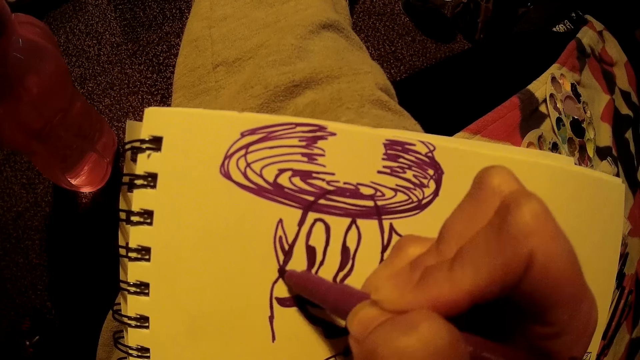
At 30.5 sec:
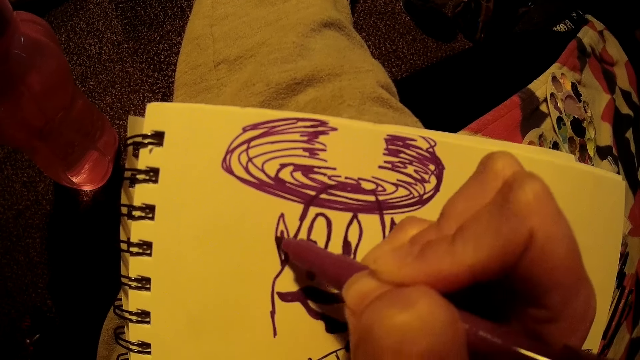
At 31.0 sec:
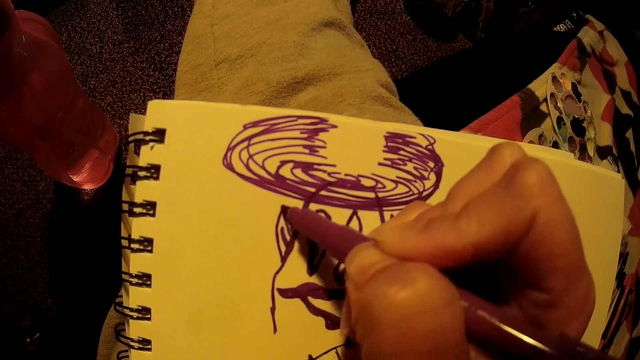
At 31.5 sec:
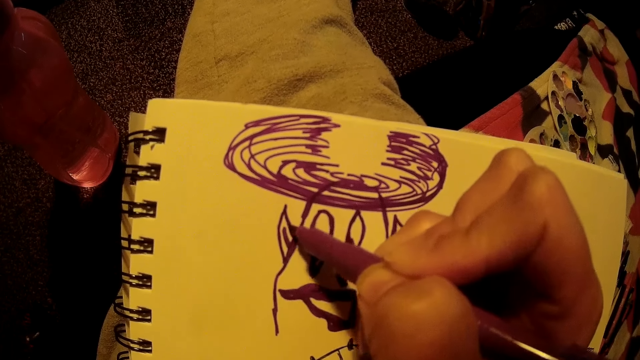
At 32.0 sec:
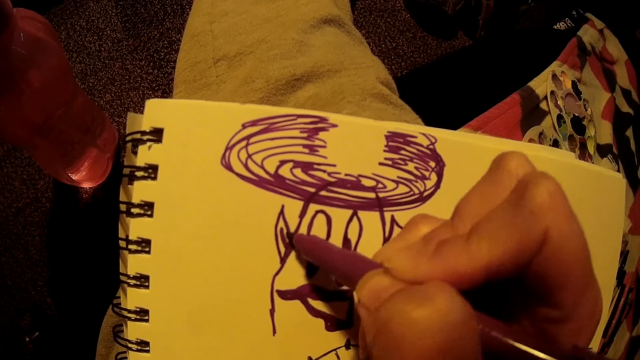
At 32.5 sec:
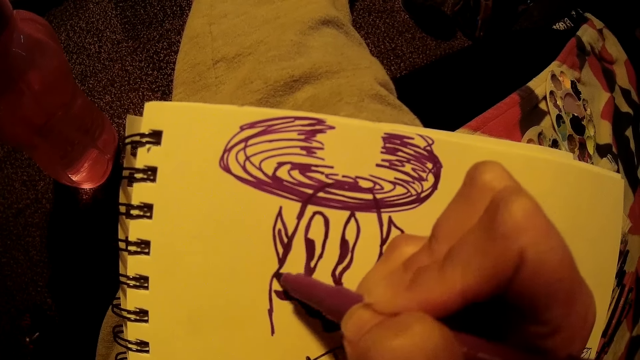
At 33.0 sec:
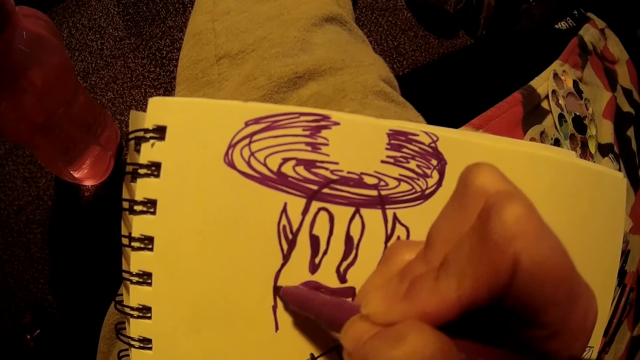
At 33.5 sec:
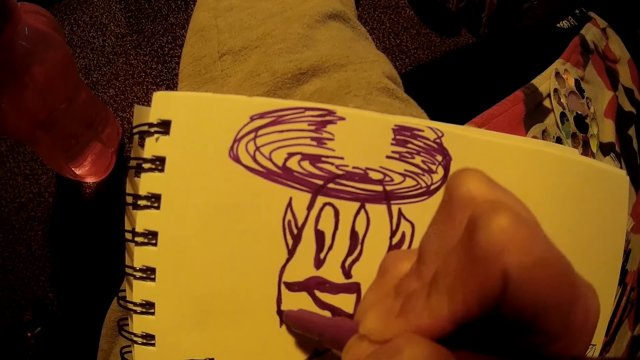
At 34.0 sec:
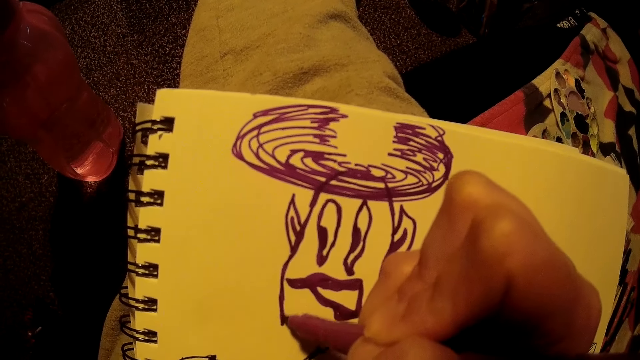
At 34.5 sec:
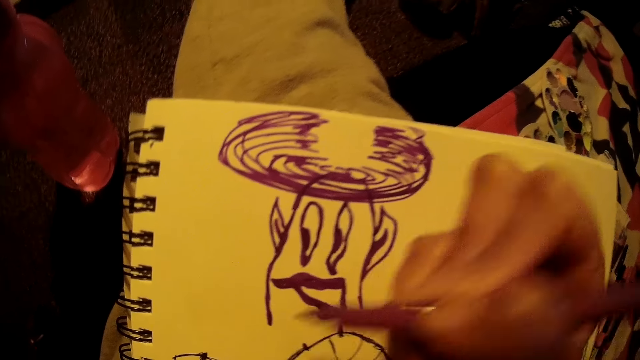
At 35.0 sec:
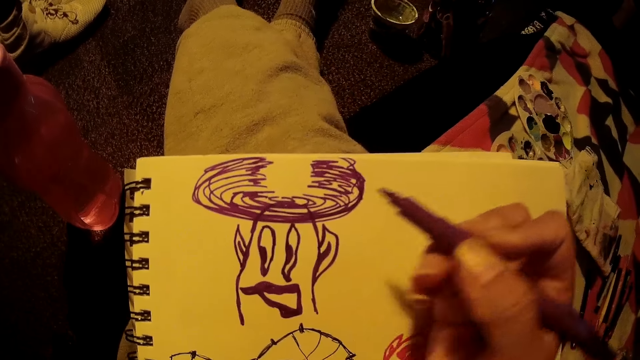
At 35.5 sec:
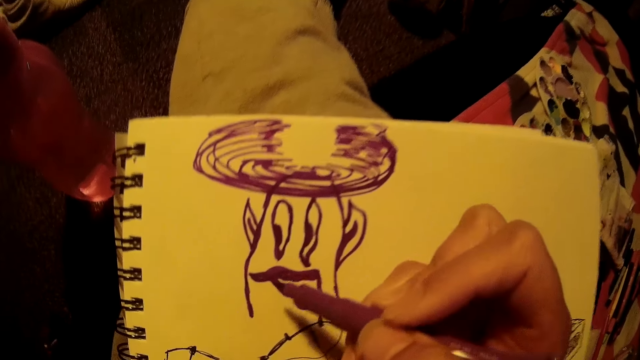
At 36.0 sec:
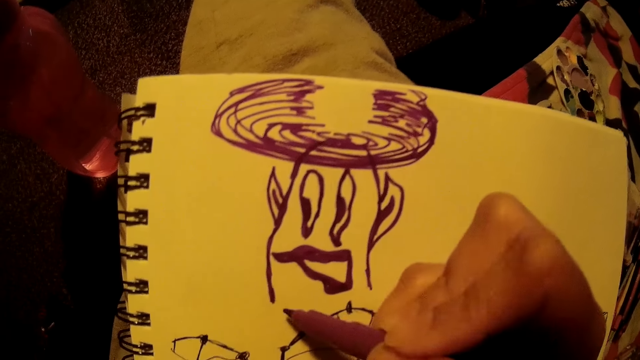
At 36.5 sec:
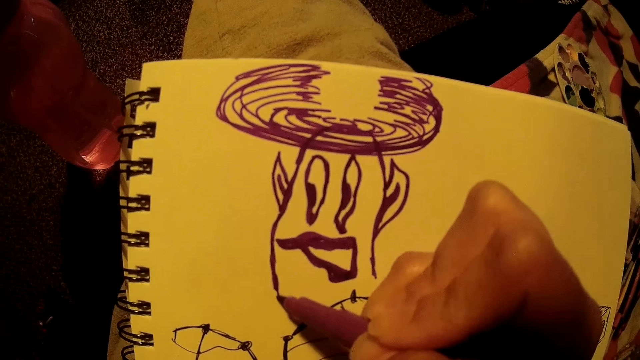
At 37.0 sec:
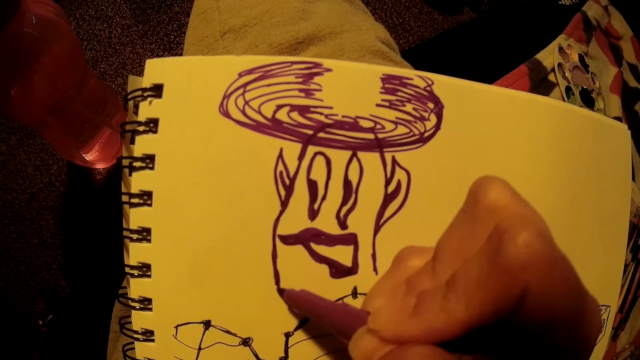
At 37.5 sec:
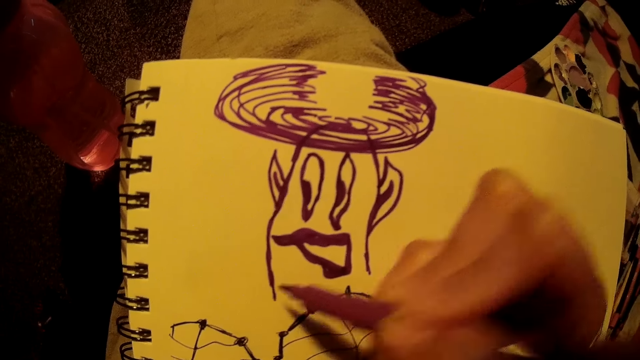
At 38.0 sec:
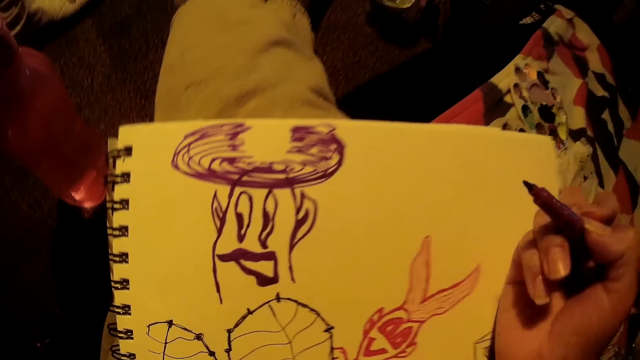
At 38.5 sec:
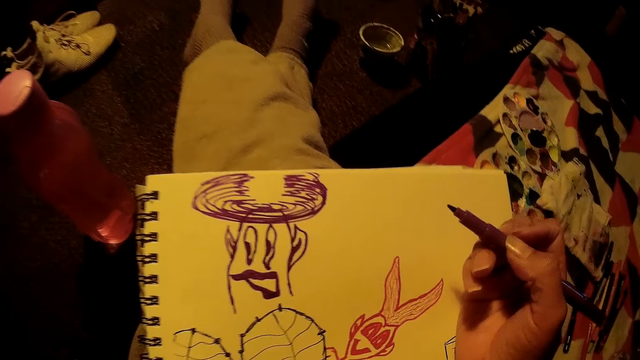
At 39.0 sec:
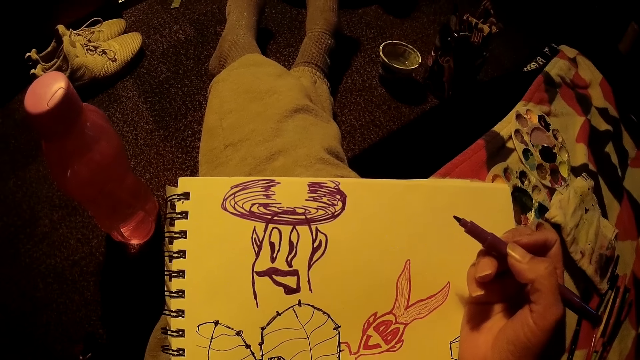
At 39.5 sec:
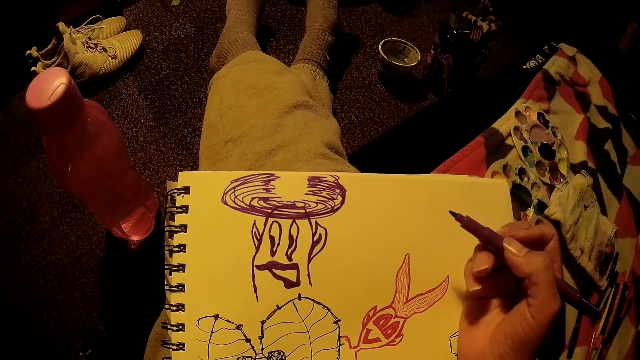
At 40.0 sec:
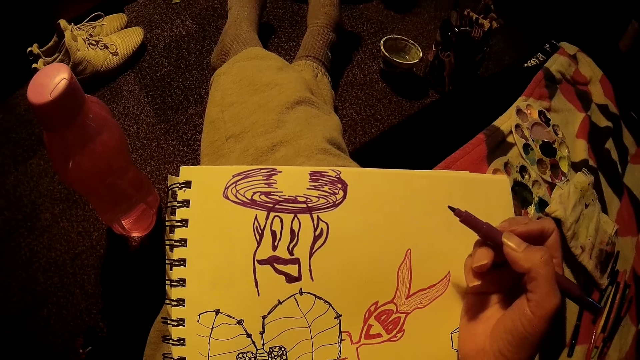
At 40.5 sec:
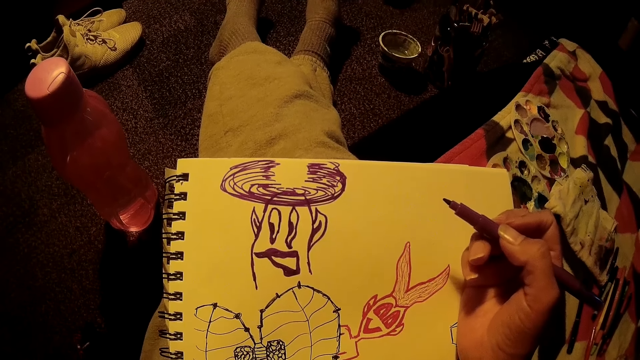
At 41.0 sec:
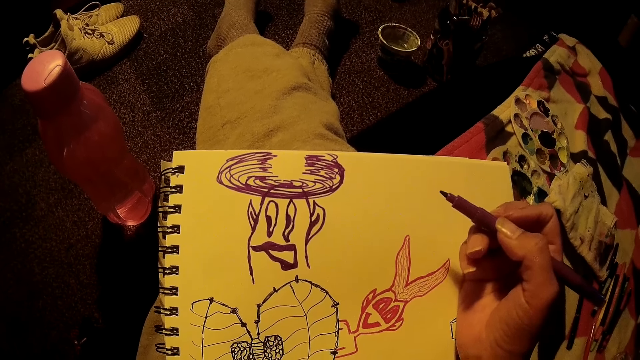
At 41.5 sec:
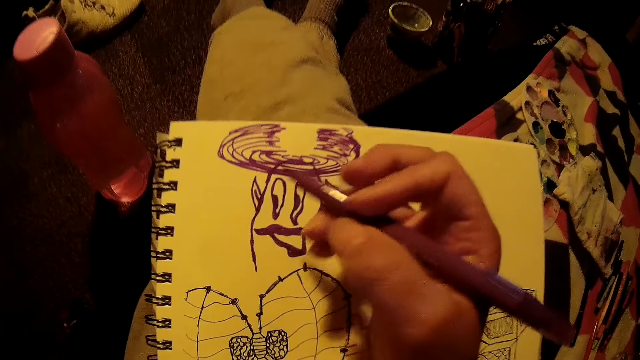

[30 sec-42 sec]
The camera wearer draws on a paper pad with a drawing pen. They lift up the drawing pen. They draw on the paper pad with the drawing pen. They lift up the drawing pen. They stare at the drawing.

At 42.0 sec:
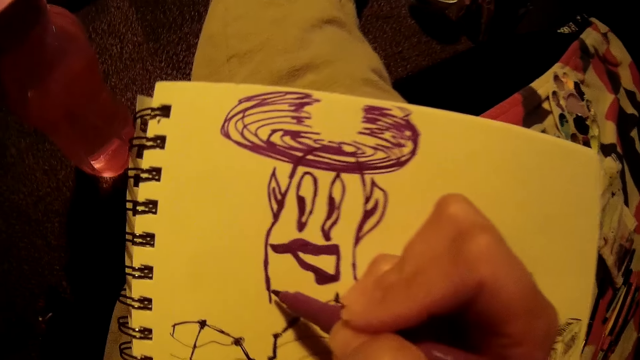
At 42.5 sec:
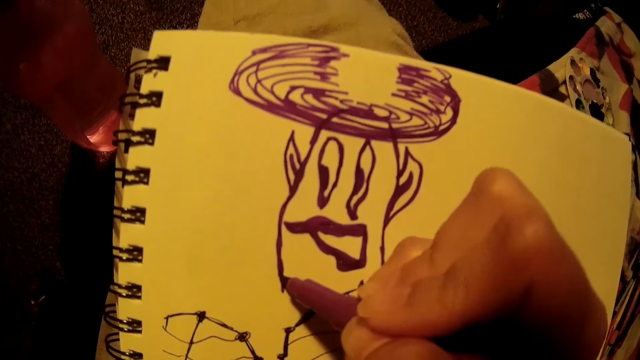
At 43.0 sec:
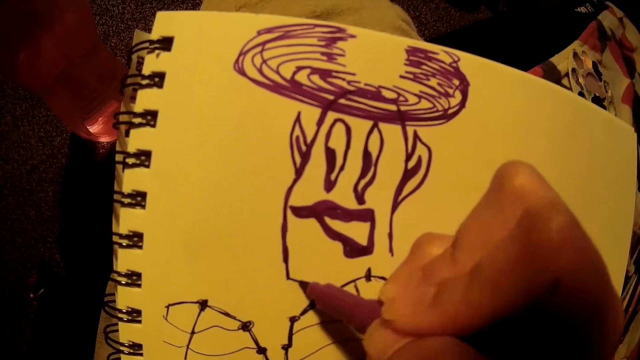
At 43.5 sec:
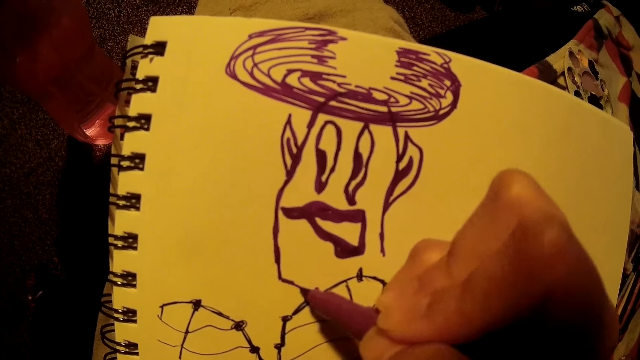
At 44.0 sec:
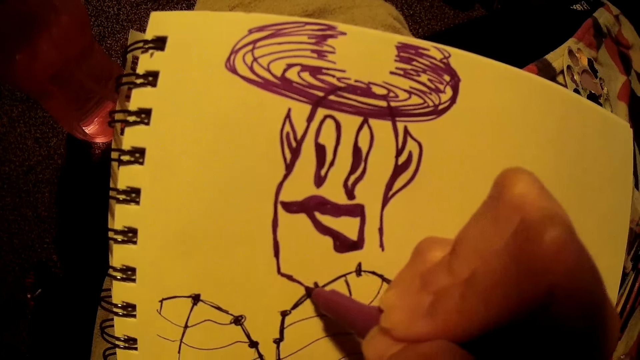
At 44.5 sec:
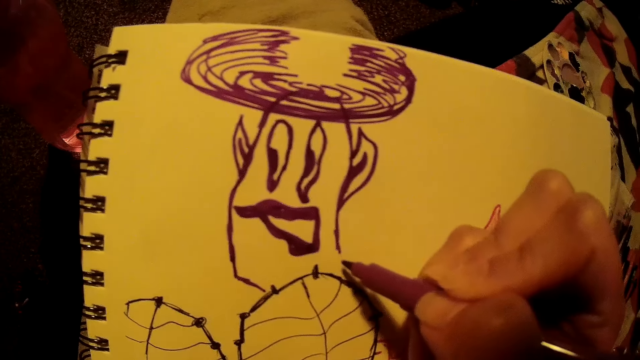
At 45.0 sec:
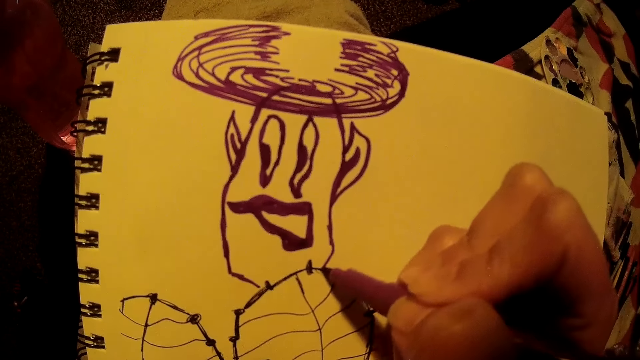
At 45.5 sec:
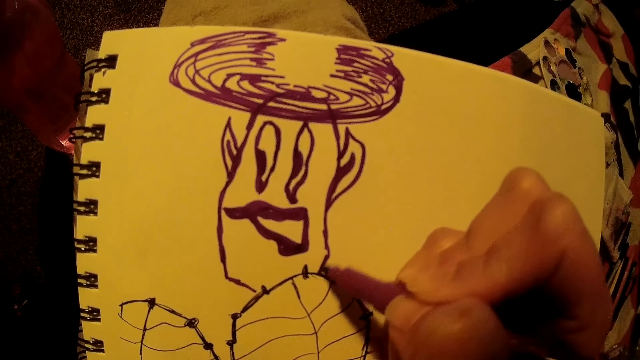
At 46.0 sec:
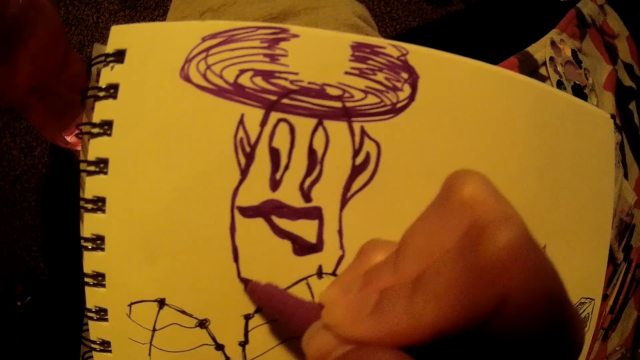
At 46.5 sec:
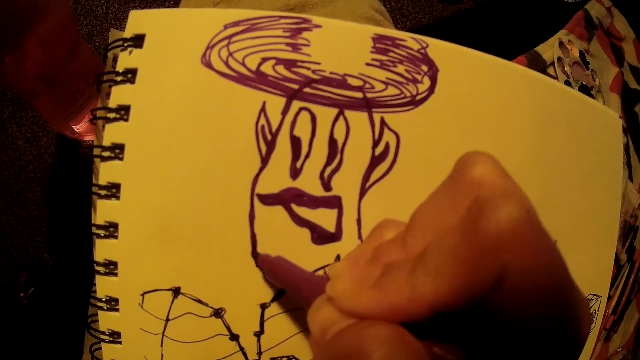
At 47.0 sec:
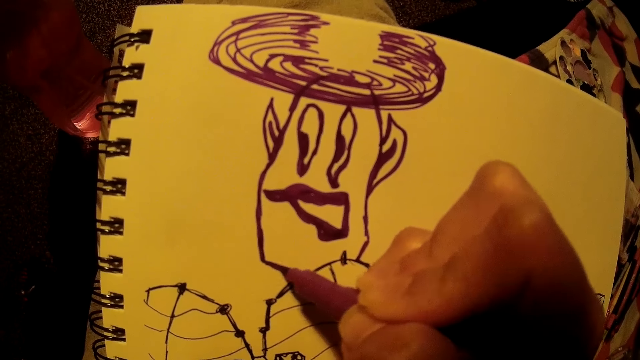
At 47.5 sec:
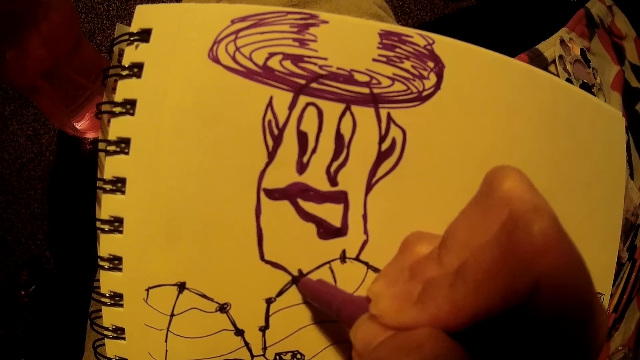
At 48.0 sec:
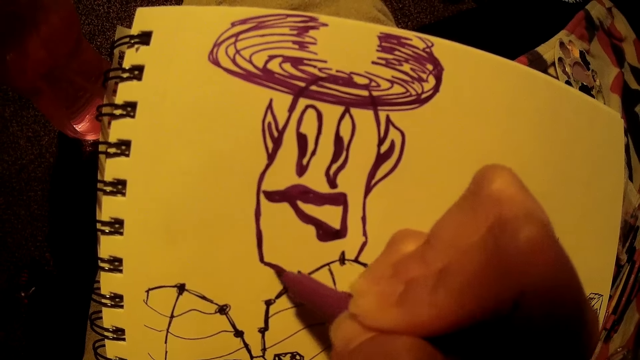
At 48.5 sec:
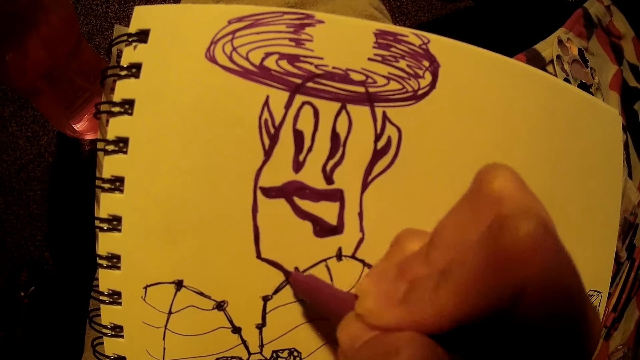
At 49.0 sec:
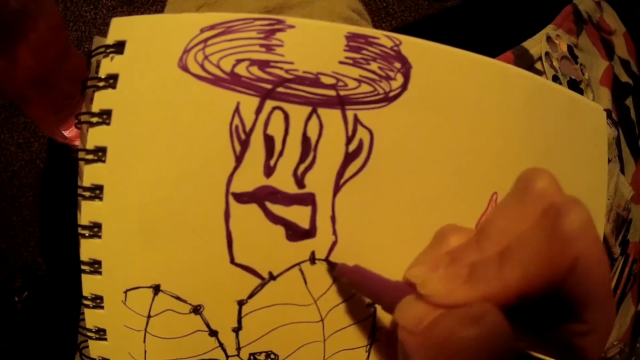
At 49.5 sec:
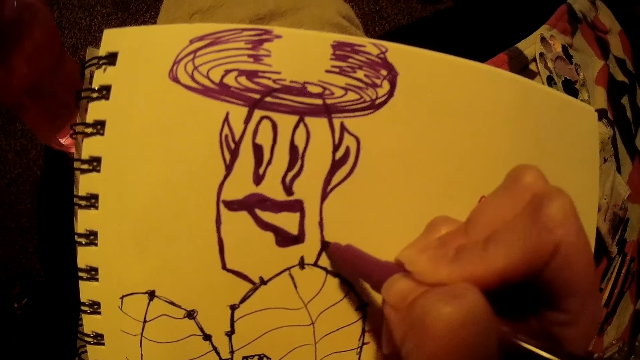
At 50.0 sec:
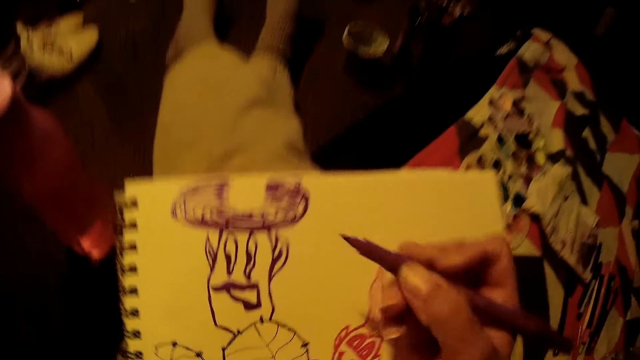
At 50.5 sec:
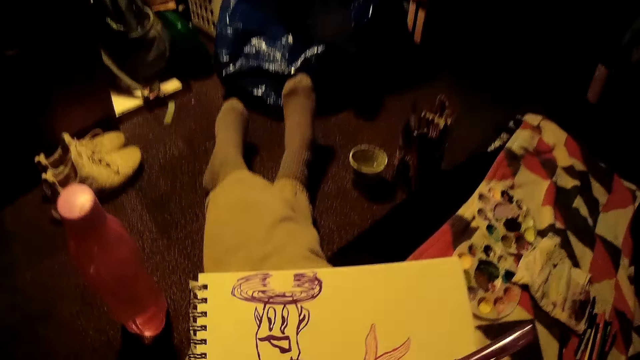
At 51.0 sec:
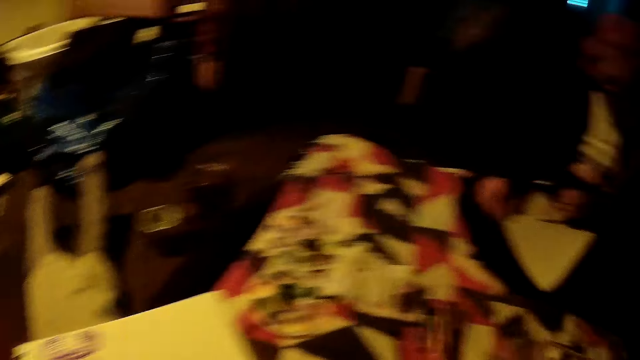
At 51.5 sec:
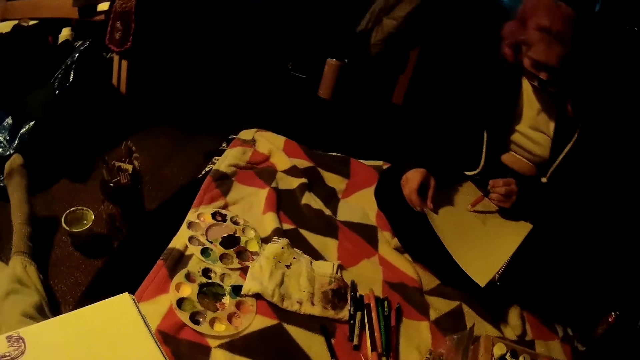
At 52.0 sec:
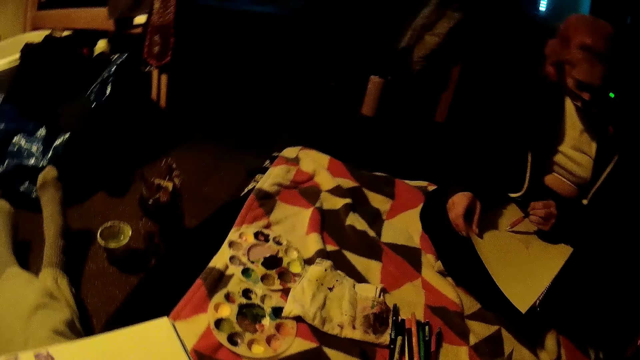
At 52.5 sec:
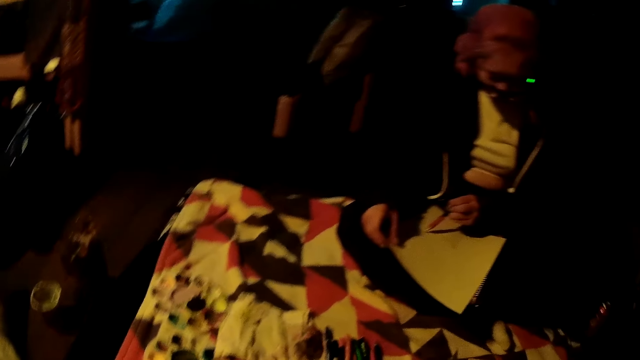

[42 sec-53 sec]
The camera wearer draws on a paper pad with a drawing pen repeatedly. She looks around. A woman draws on a drawing paper with a drawing pen in her left hand. The camera wearer drops the colour pen in her right hand on a bed.
